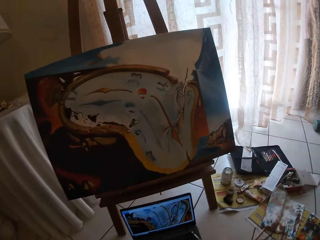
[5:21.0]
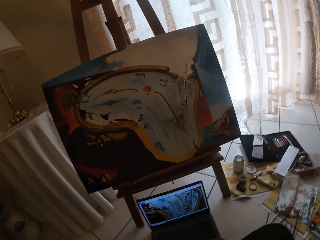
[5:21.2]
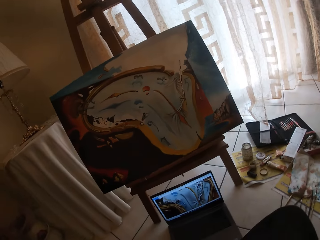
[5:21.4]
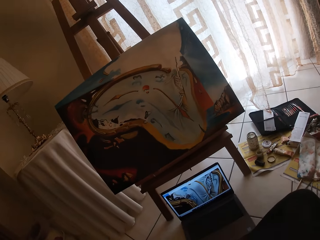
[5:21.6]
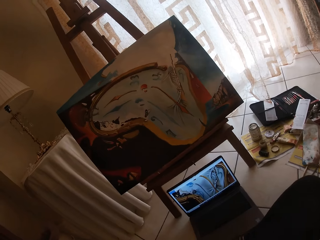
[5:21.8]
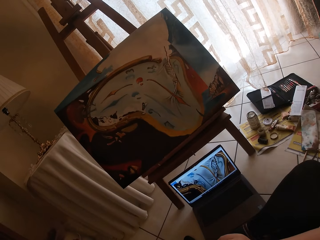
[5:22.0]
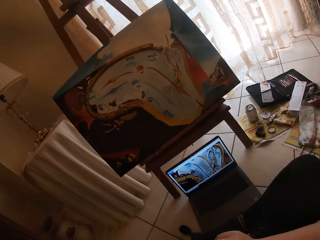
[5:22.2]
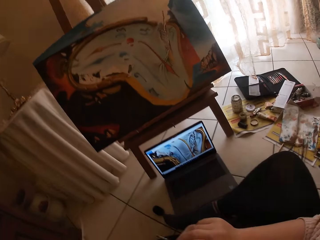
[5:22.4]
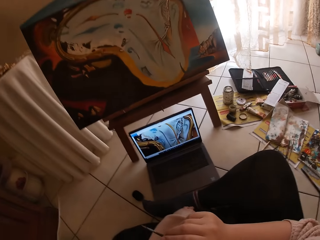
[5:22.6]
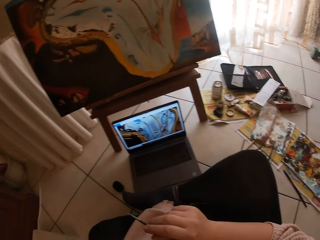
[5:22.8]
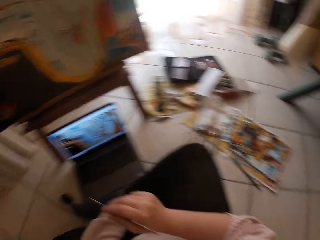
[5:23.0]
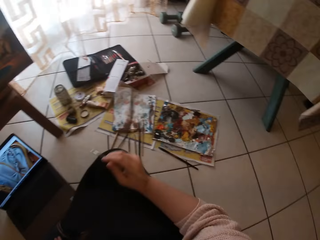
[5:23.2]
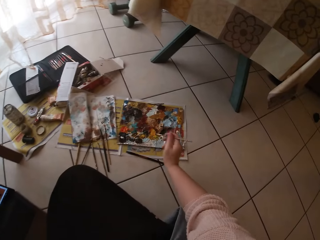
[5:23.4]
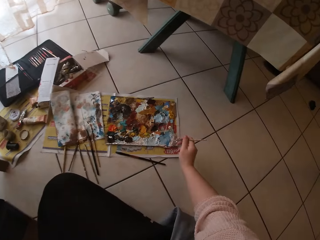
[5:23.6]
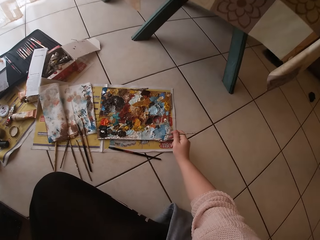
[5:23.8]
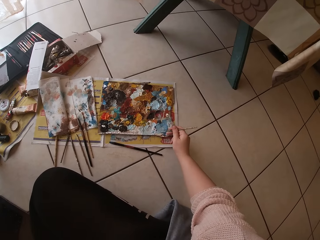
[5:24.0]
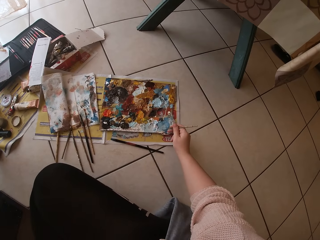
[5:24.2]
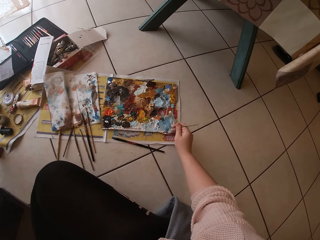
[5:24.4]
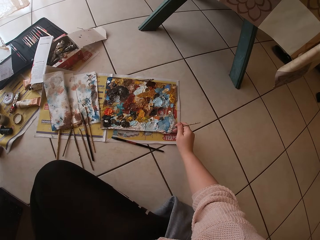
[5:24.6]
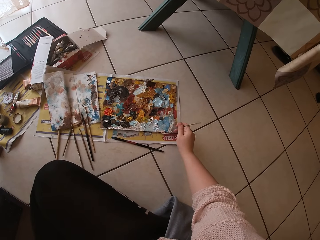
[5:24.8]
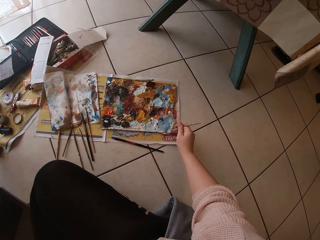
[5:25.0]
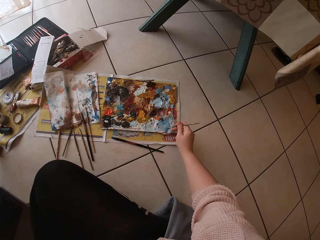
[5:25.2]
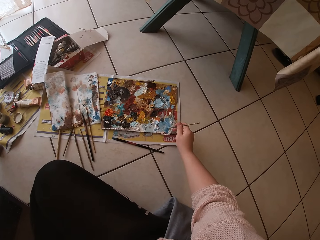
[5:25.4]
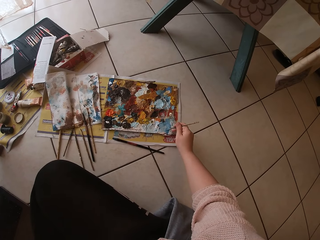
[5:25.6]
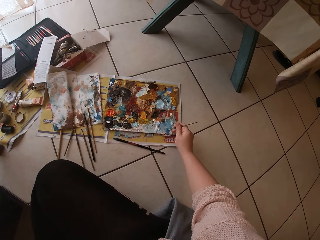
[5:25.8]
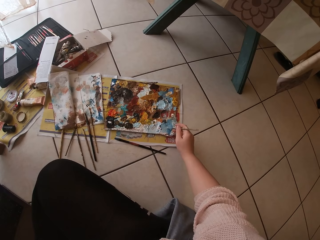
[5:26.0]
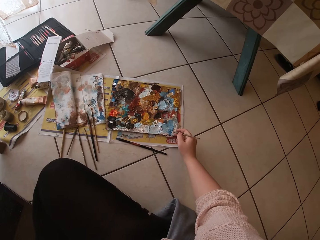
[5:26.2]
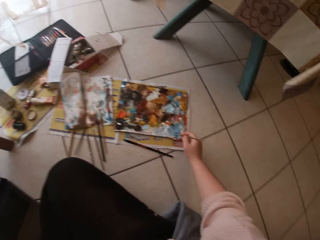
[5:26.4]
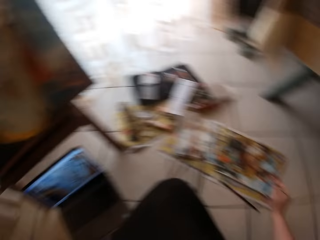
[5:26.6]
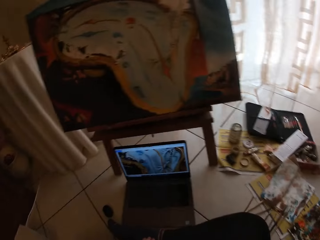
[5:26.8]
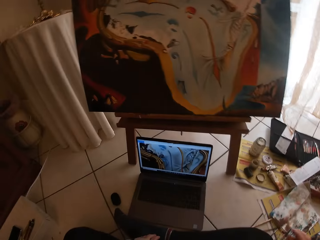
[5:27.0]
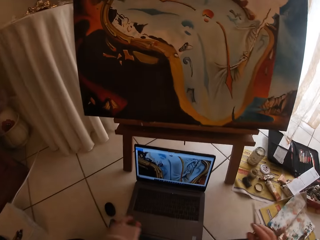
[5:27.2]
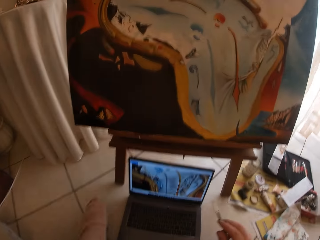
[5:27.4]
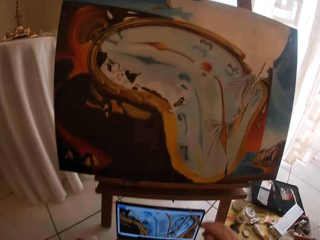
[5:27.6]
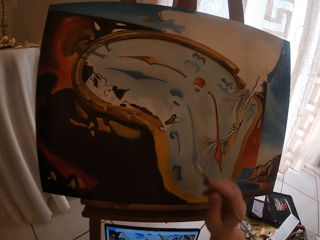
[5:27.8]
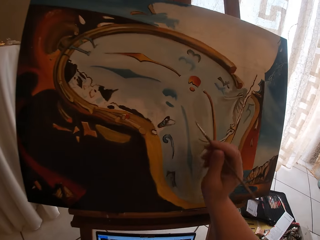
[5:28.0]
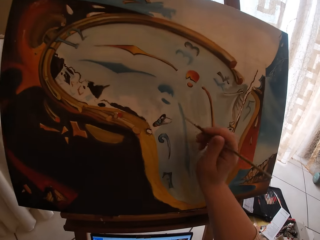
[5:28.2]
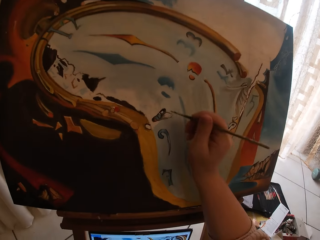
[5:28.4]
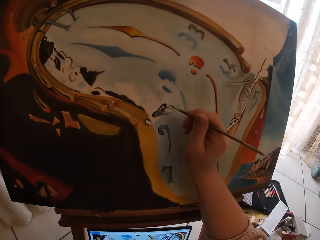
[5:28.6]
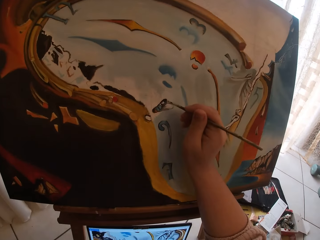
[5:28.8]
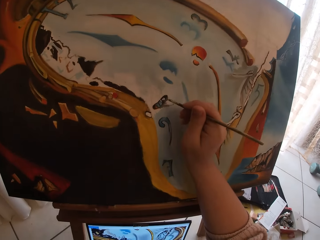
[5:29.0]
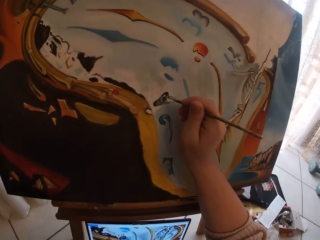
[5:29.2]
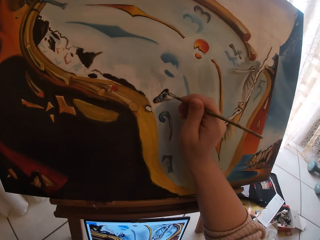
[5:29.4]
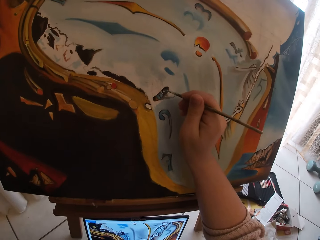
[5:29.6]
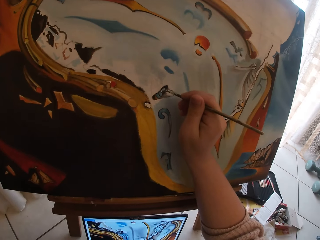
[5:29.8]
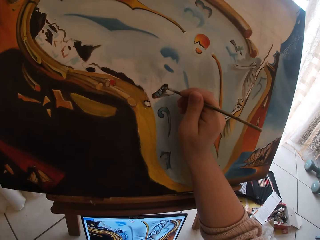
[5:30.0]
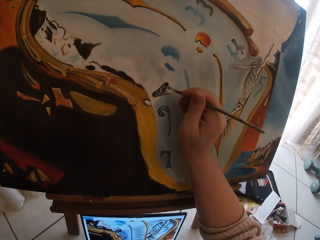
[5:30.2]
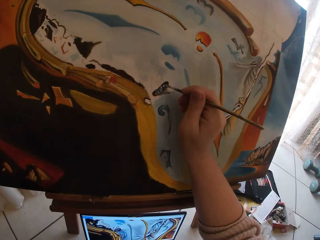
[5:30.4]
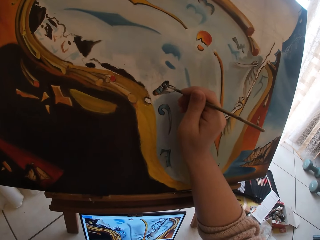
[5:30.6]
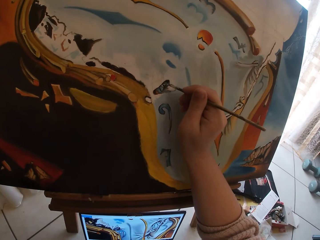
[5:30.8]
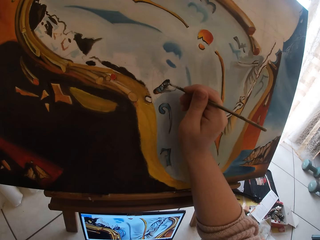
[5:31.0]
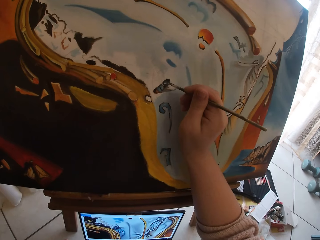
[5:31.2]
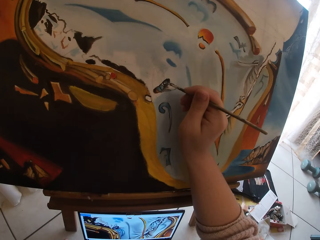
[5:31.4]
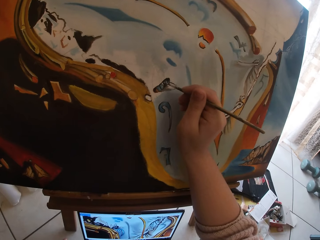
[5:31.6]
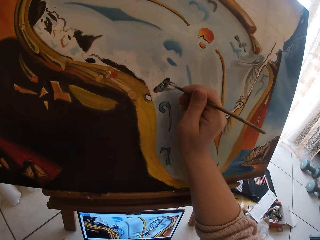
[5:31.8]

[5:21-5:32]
The camera wearer looks at the canvas. They brush paint on the palette. They paint on the canvas.

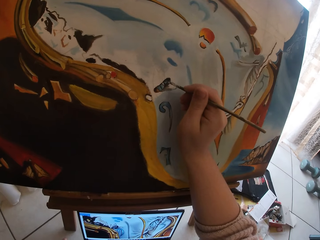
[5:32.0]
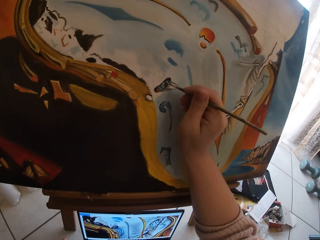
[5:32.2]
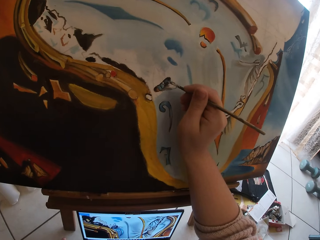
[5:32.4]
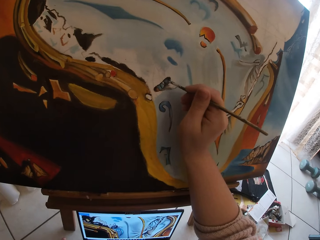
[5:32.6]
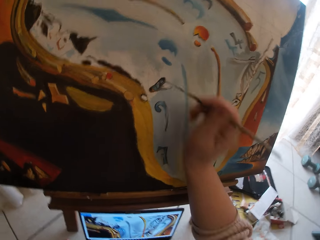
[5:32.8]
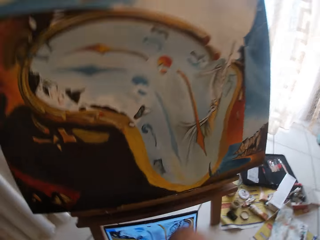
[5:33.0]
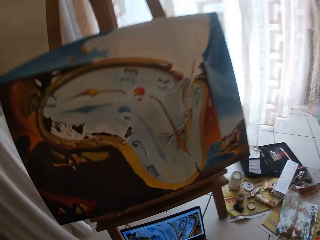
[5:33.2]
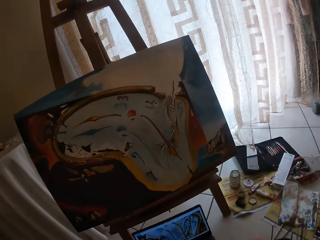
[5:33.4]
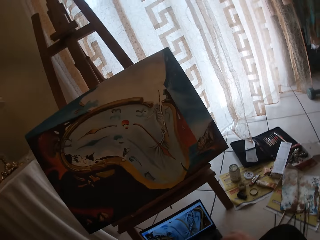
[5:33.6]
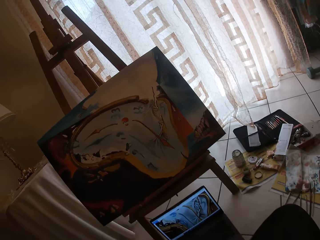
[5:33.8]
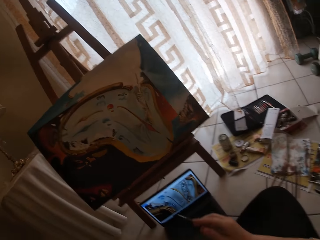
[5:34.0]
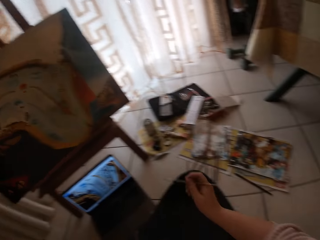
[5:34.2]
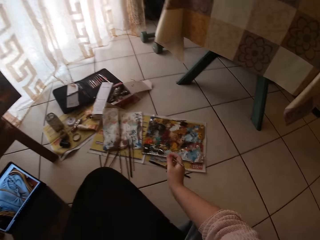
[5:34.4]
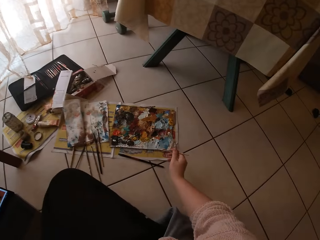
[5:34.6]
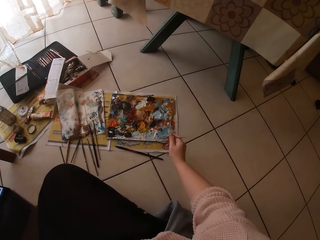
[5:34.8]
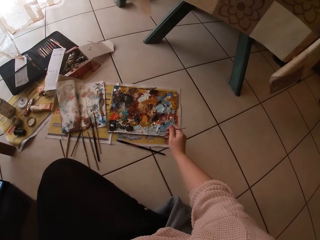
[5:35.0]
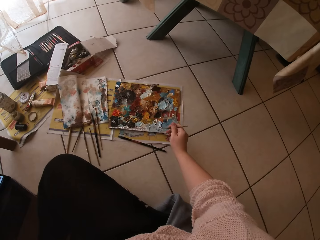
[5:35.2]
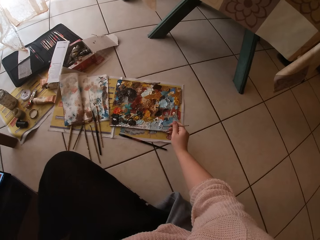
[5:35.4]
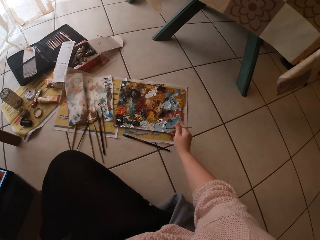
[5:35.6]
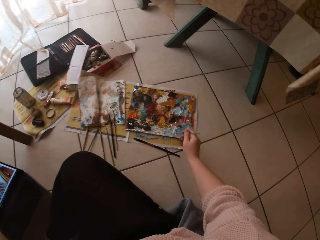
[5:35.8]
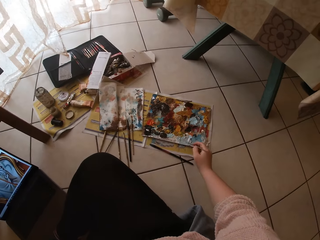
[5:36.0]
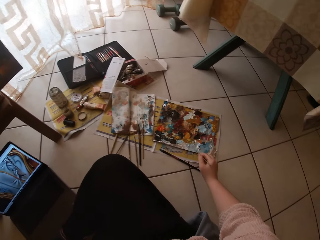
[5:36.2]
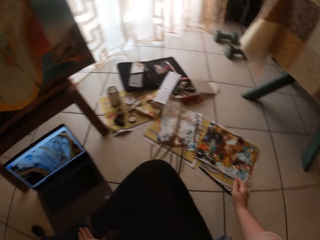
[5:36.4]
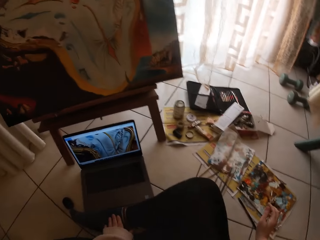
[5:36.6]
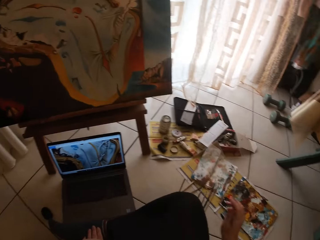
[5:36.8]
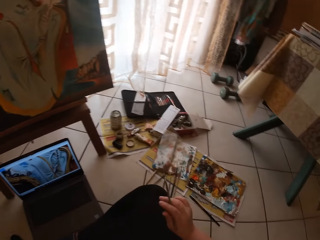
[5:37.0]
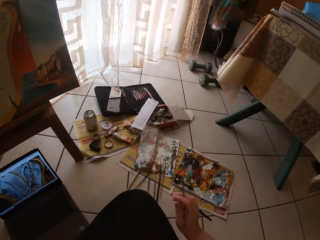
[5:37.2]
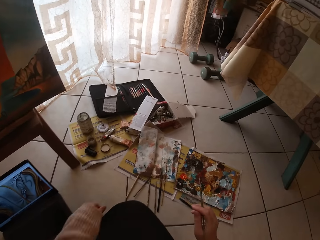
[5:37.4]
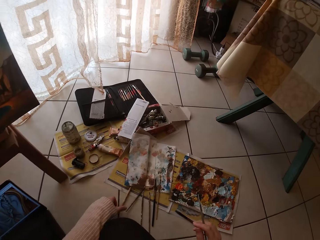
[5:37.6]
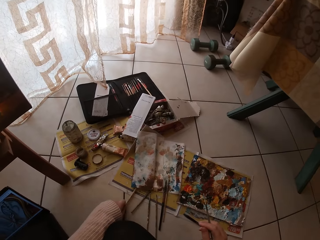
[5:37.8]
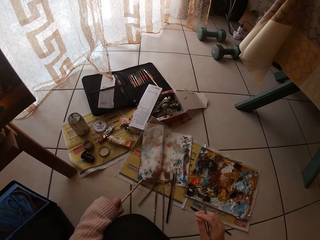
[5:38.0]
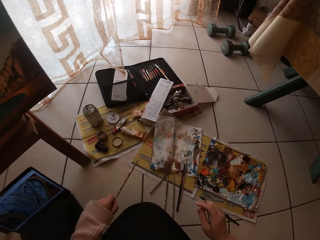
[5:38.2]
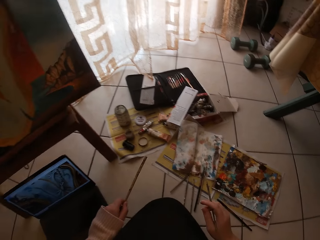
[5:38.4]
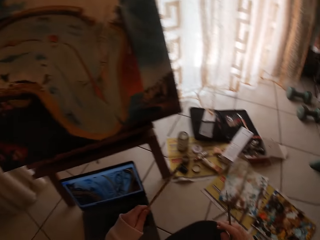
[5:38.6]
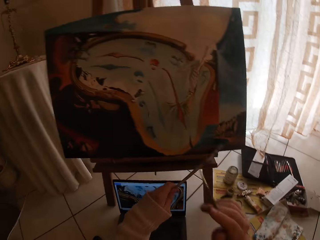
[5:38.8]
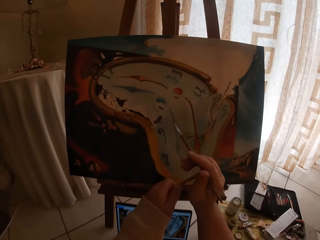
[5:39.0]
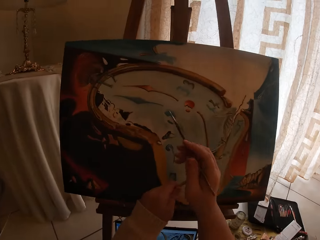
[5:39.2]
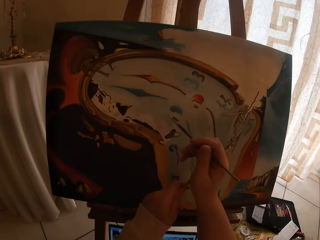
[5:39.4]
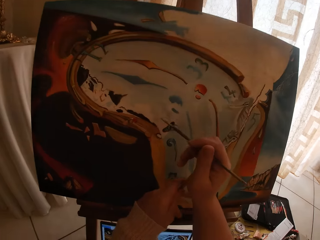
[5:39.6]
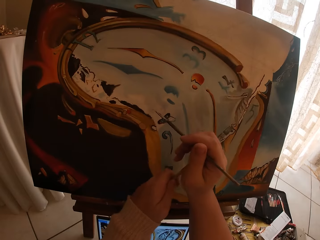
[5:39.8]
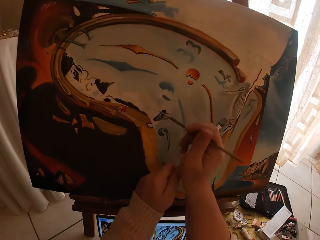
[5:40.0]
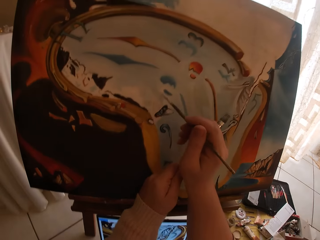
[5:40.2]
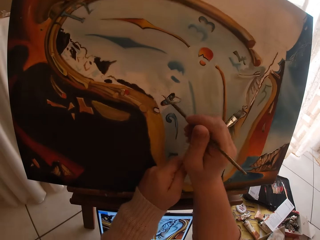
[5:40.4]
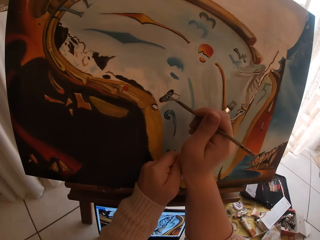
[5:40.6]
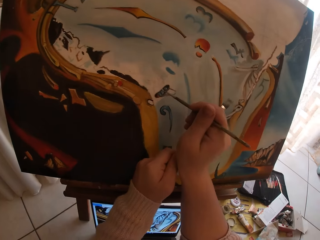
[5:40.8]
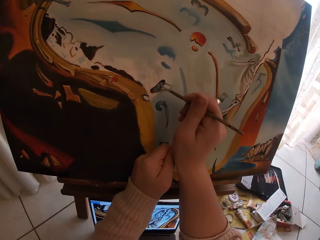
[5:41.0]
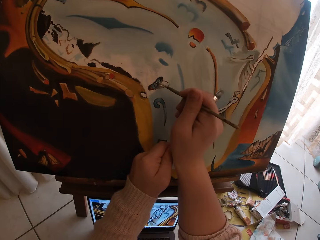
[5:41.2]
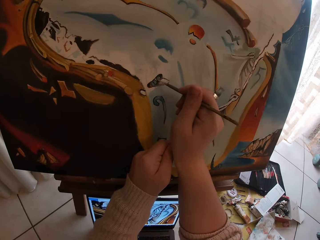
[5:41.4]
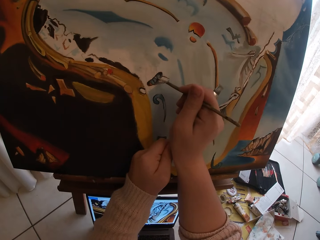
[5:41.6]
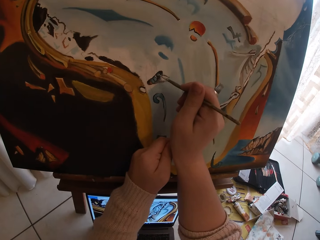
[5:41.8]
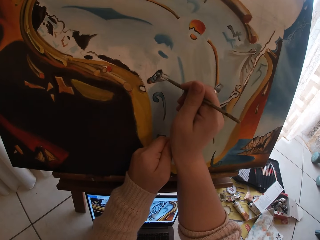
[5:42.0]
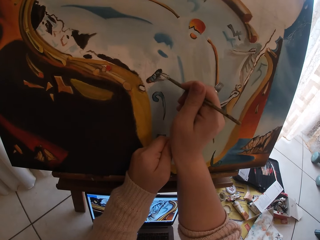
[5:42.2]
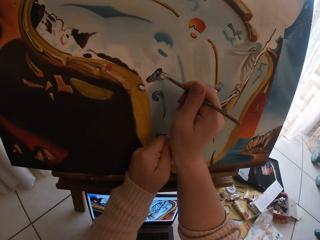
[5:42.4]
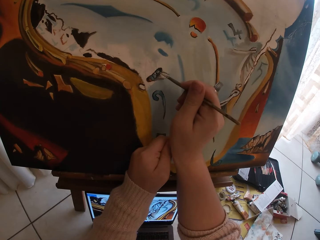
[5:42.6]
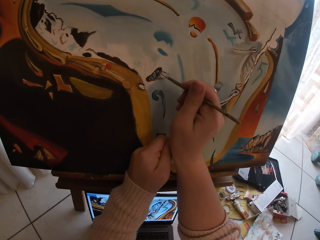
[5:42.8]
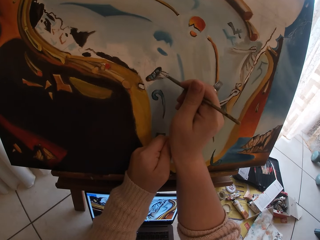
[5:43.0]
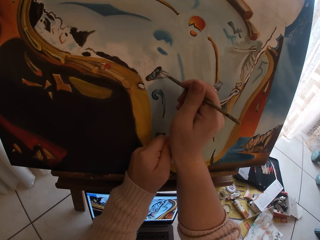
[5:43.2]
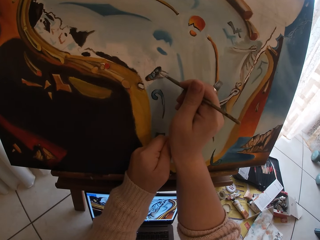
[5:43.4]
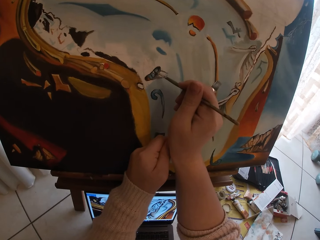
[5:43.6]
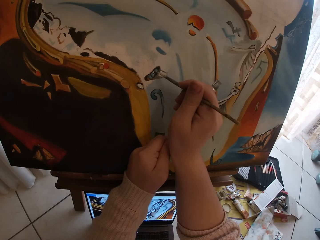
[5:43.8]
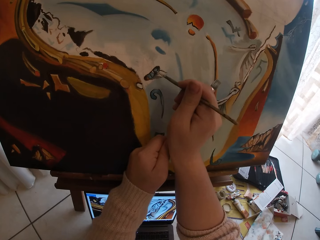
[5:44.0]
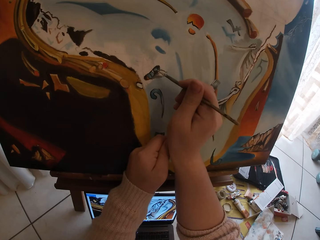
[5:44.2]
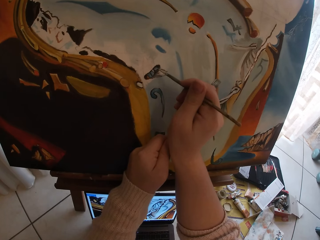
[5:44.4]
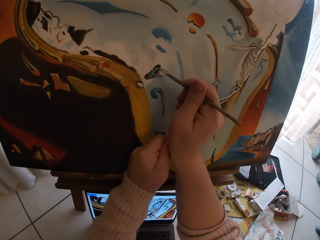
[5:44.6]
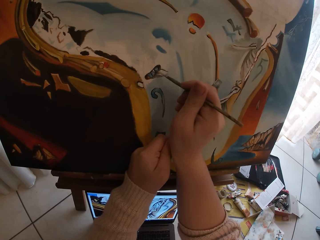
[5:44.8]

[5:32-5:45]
The camera wearer looks at the canvas. They brush paint on the palette. They touch their pants. They pick up another brush with their left hand. They hold the paint brush. They place the brush underneath their hand. They paint on the canvas.
